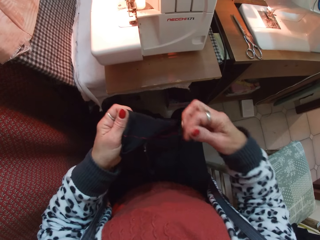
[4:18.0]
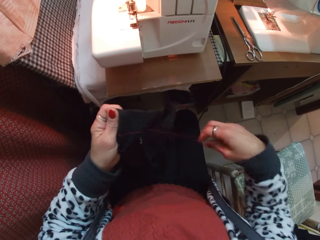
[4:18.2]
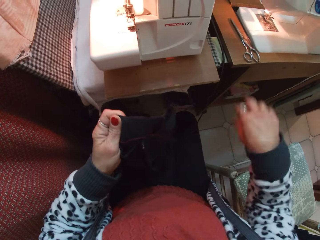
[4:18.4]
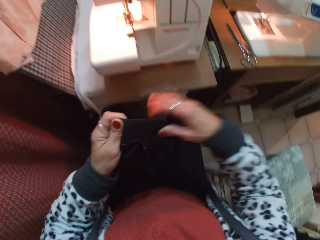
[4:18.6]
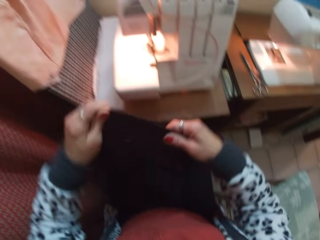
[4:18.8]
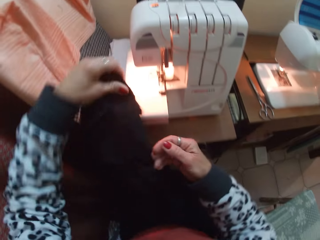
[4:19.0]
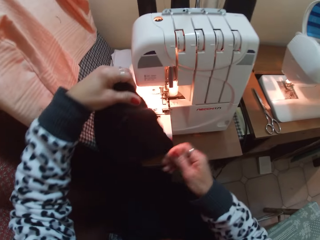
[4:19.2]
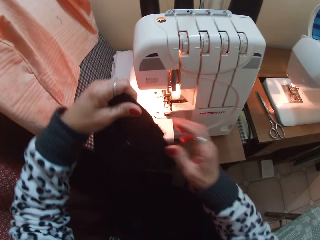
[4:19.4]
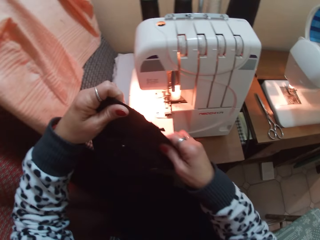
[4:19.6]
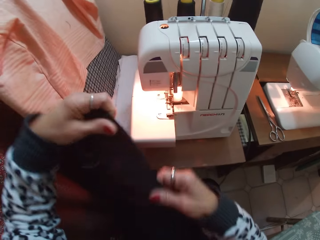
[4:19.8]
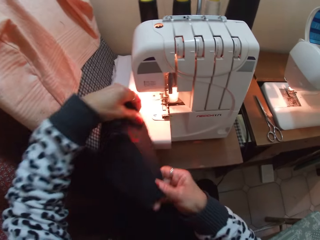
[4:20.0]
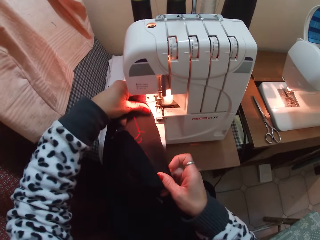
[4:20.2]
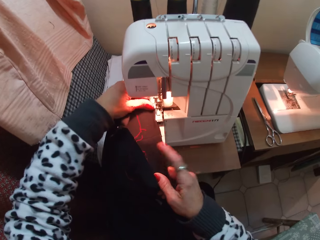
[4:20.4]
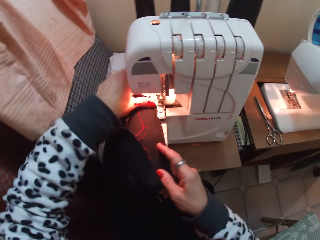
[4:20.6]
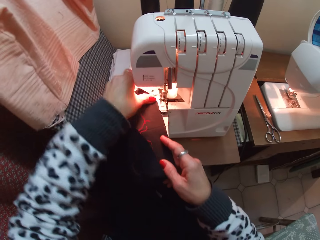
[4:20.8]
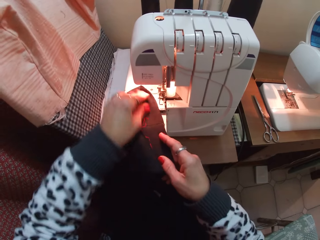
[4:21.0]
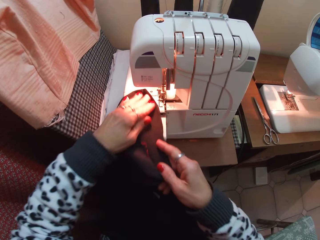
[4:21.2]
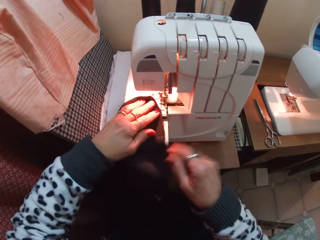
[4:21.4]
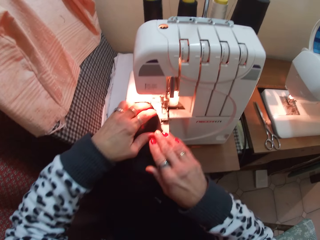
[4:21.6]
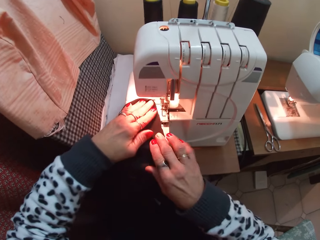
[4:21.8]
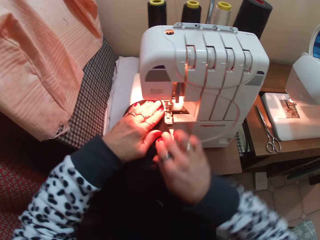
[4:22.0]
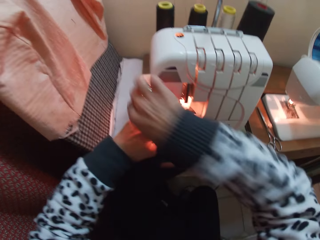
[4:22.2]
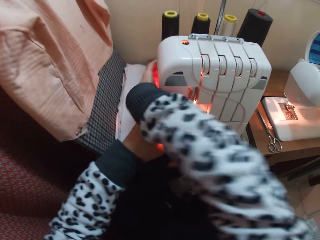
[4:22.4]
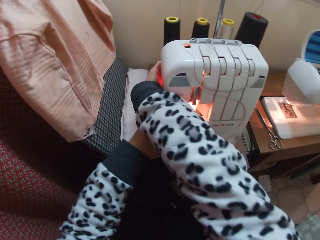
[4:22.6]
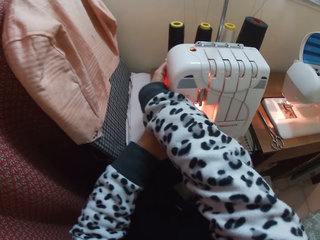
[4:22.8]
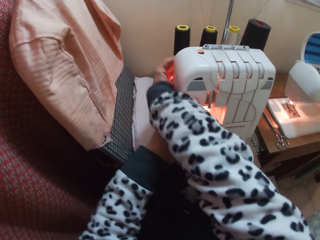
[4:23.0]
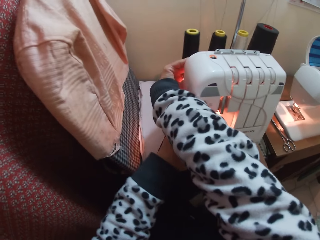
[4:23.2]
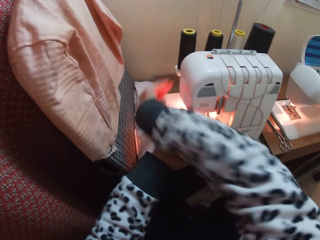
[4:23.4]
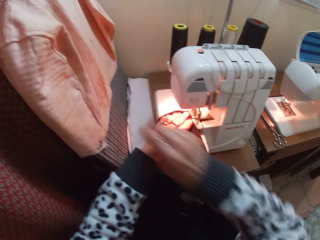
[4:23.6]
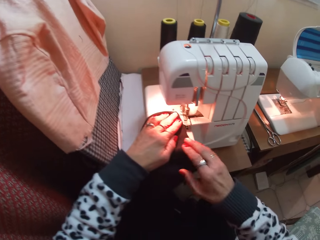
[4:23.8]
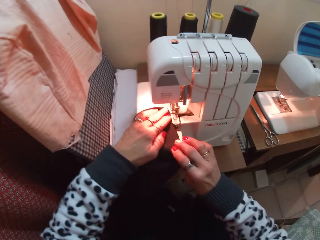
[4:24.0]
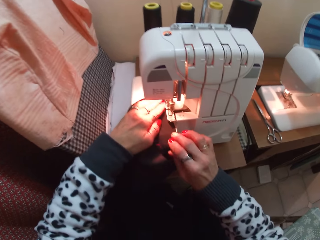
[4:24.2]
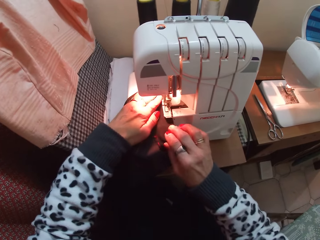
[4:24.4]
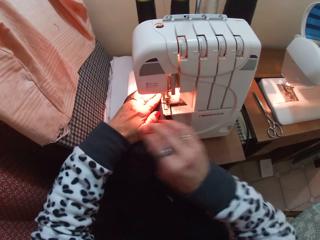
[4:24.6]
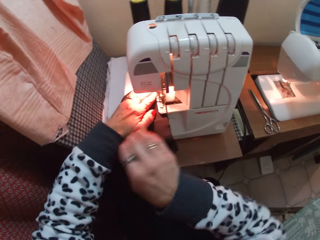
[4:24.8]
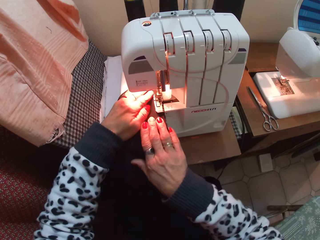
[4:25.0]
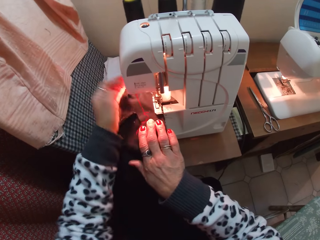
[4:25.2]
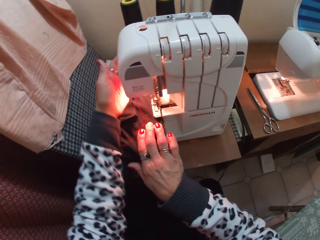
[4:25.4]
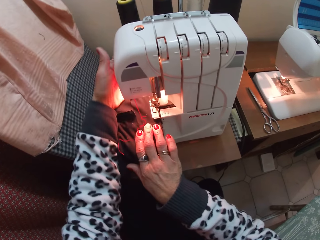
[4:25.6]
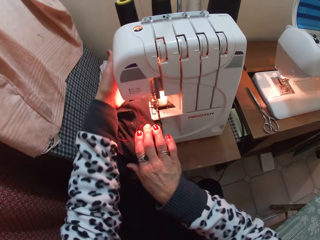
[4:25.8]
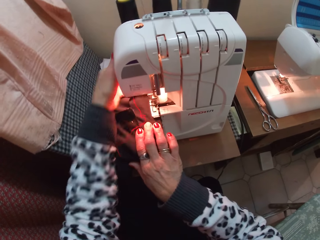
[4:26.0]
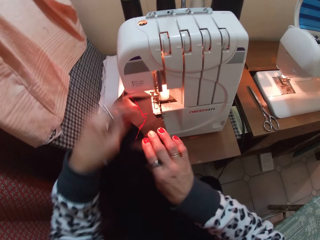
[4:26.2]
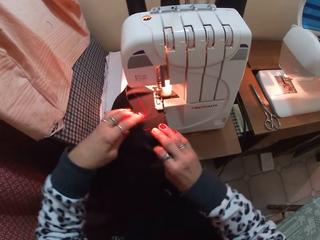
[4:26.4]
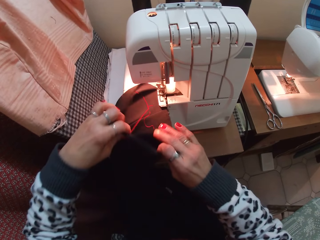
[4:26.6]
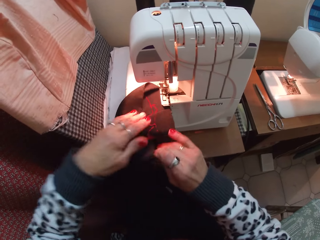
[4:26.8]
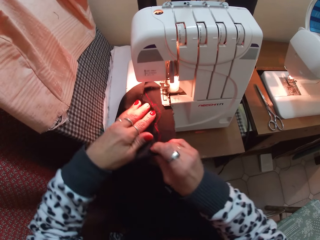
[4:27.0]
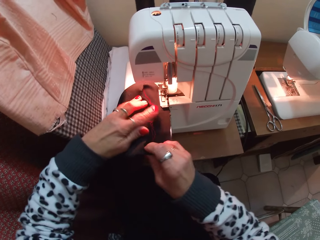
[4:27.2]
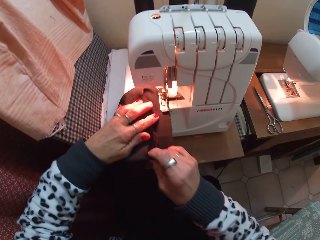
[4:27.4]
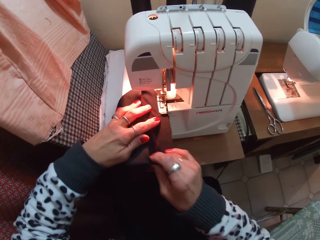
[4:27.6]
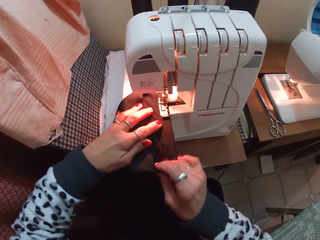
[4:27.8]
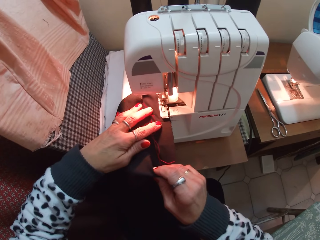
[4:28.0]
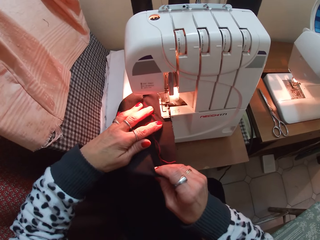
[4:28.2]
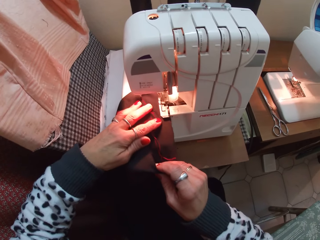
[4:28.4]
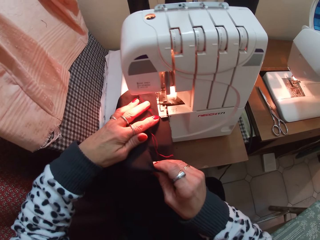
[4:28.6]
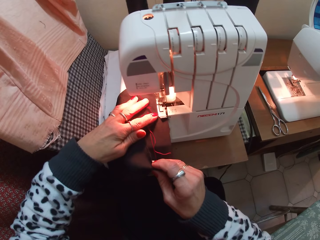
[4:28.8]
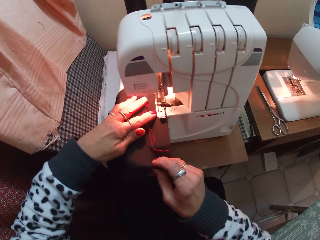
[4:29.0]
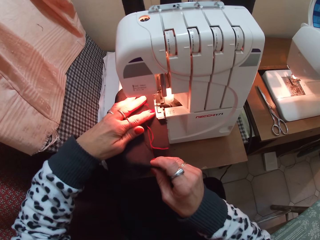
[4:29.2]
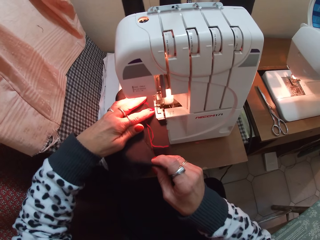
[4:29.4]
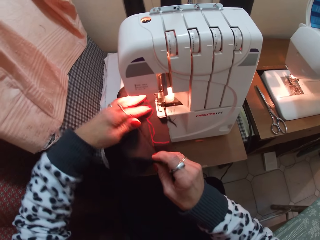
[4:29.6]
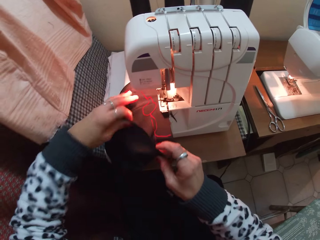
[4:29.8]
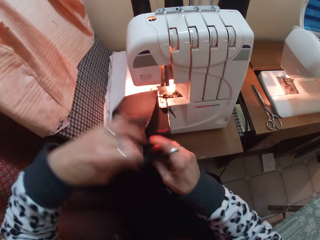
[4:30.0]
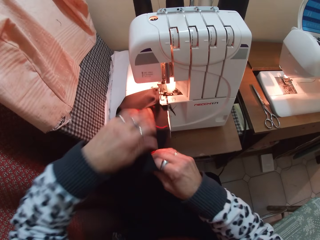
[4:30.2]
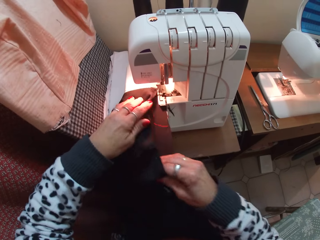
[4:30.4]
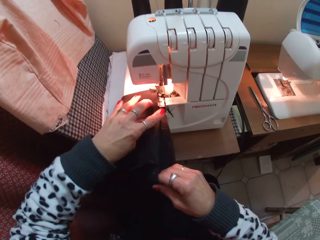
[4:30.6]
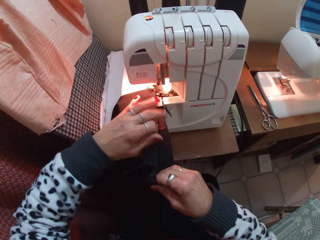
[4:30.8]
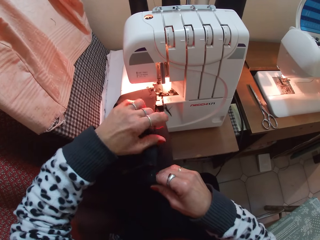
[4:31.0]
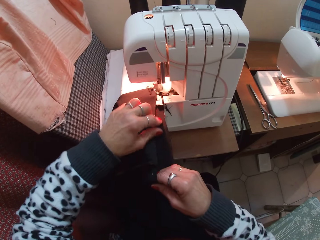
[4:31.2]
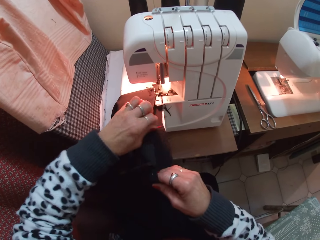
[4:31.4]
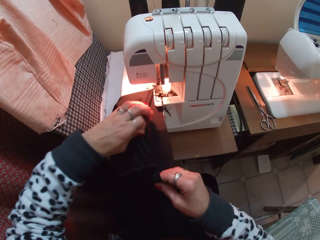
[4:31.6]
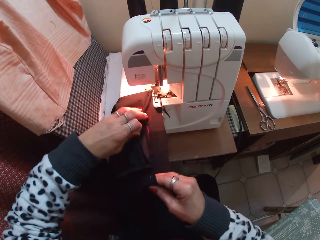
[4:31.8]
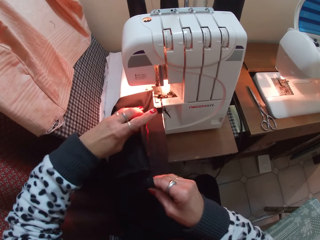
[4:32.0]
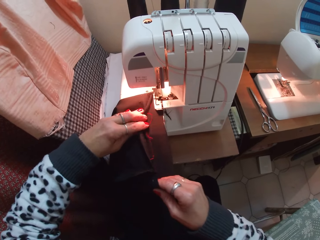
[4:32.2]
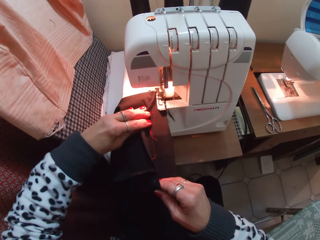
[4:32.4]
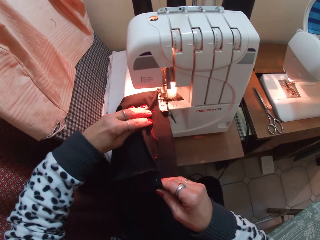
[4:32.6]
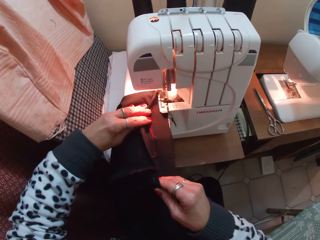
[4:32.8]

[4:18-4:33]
The camera wearer places the trouser or fabric on the whip stitch machine or sewing machine. They adjust the sewing machine. They whip stitch the trouser. They adjust the fabric.

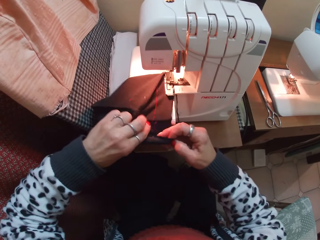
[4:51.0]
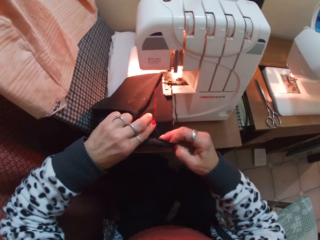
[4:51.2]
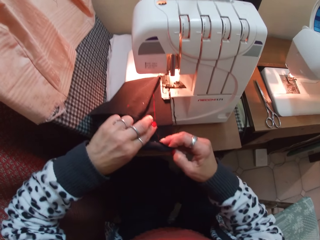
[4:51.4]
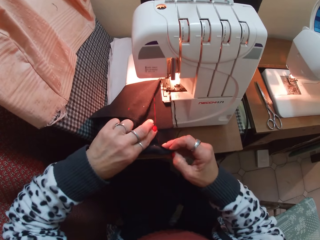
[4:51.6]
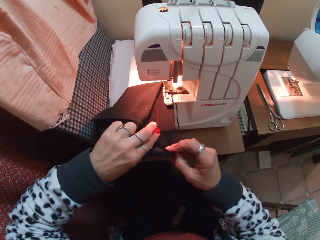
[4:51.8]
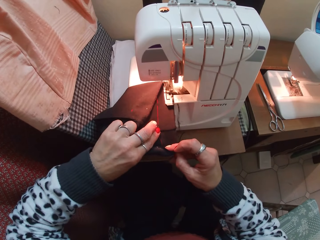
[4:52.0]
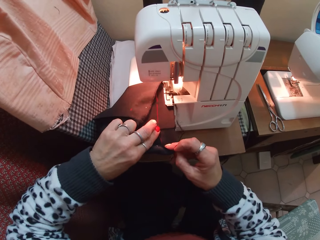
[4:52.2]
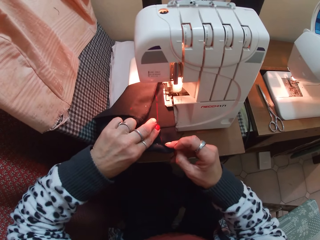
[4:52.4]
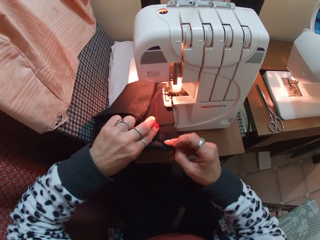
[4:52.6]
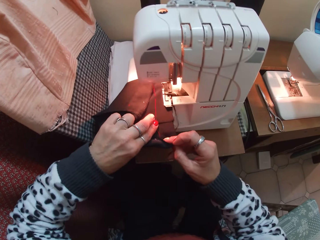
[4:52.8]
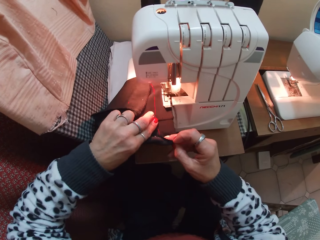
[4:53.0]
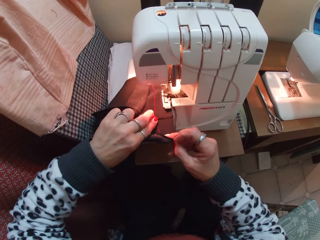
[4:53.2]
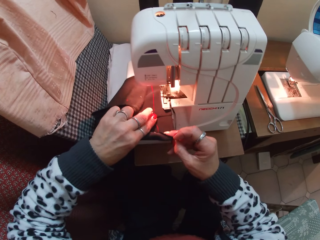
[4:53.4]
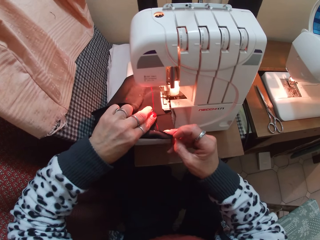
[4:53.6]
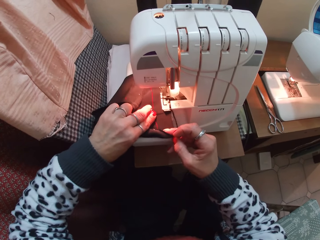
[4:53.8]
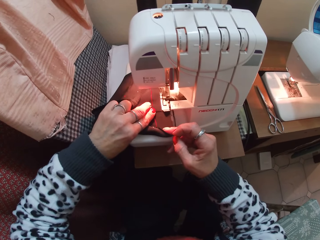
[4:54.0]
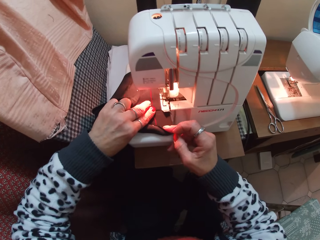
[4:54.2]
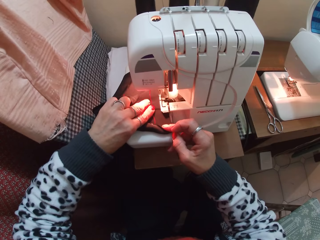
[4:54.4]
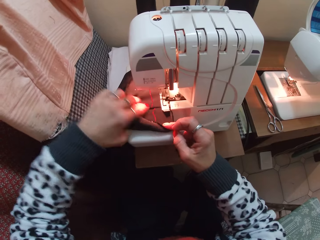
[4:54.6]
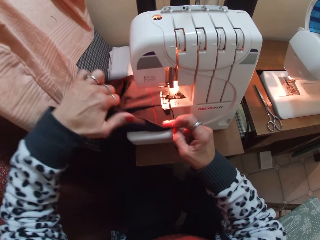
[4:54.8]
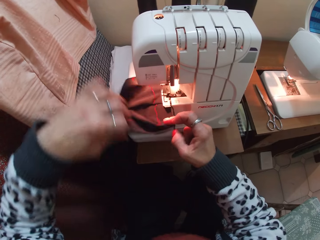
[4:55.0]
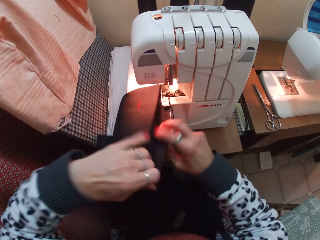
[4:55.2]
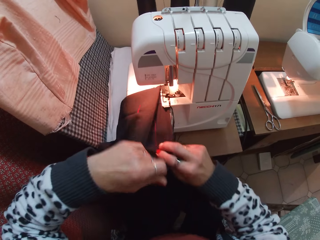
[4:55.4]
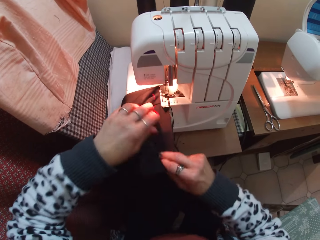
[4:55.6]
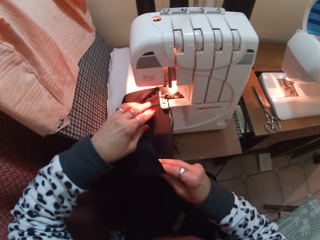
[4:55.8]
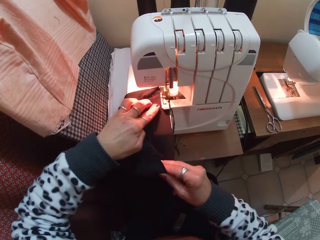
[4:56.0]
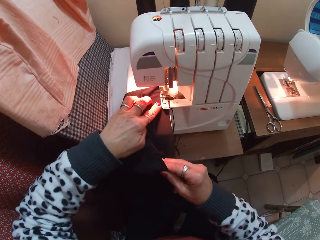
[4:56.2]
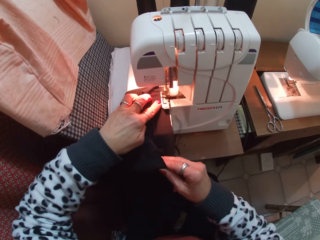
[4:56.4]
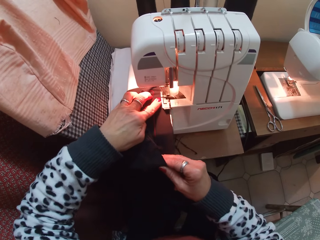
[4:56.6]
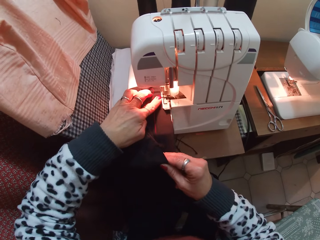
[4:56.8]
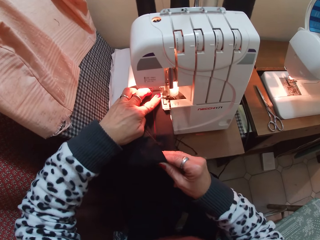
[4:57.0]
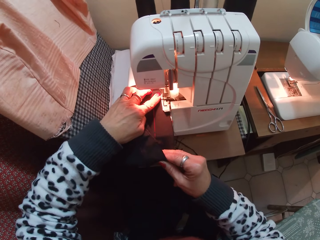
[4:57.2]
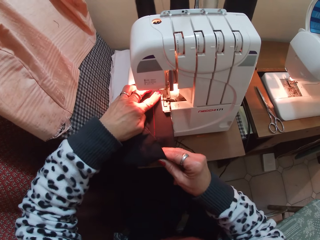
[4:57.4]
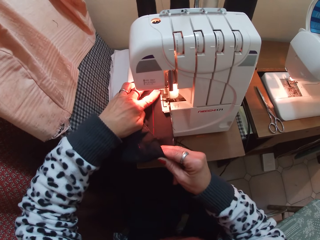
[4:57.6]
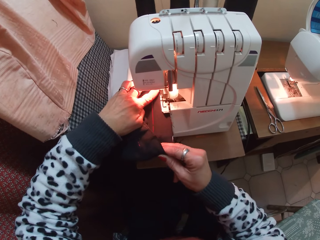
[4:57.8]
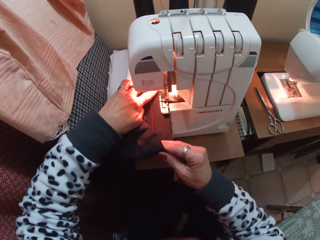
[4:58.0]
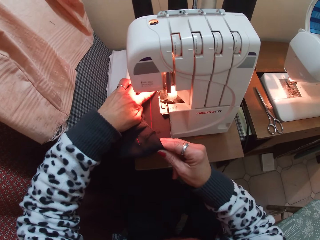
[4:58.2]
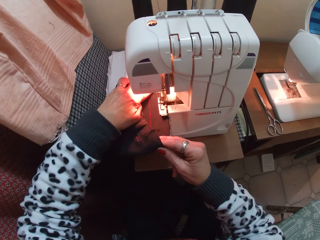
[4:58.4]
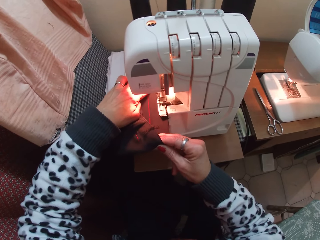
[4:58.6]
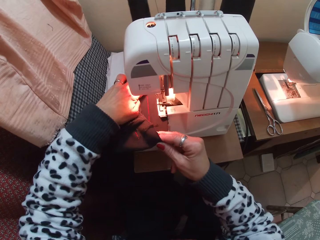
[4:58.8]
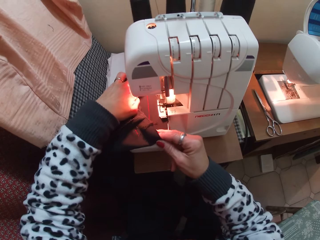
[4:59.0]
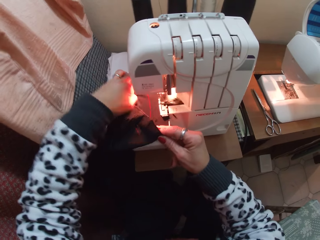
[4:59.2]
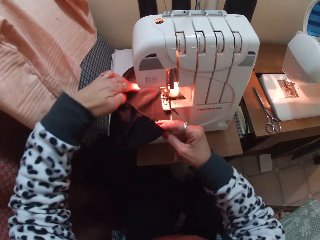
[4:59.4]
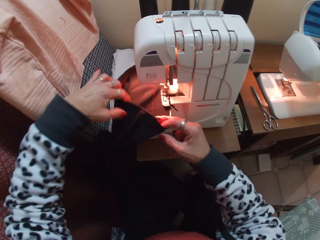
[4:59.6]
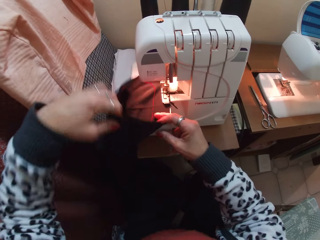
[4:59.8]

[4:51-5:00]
The camera wearer sews the fabric. They hold the fabric on the sewing machine. They sew the fabric and push the fabric through the sewing machine.
